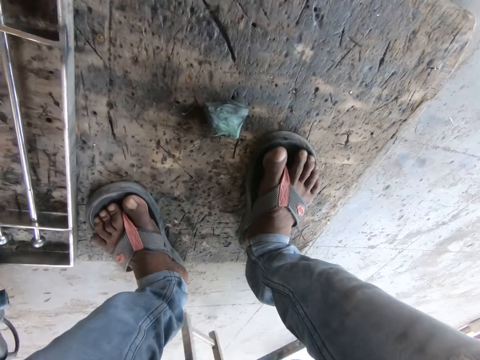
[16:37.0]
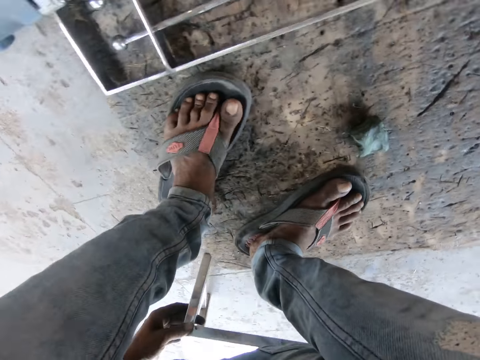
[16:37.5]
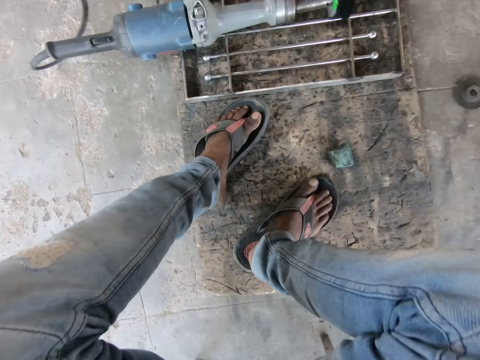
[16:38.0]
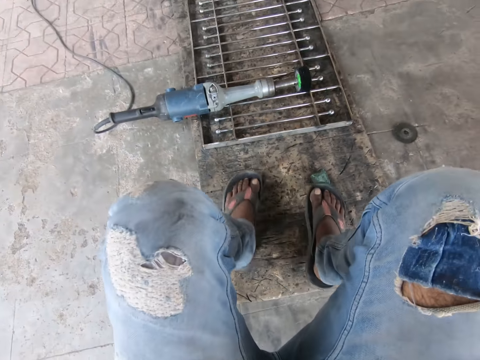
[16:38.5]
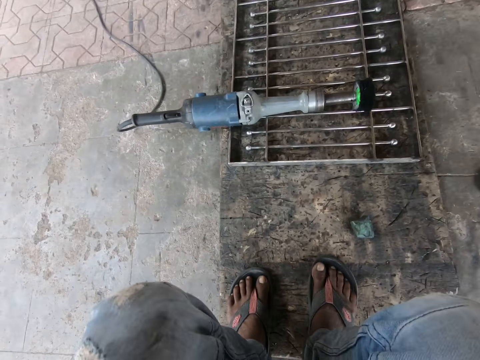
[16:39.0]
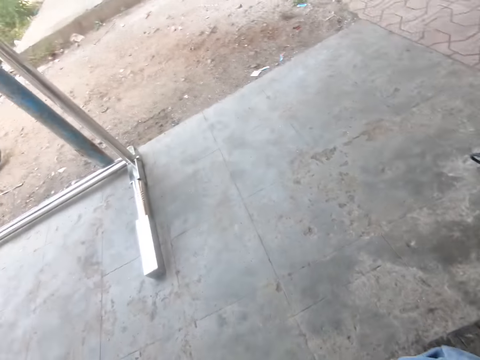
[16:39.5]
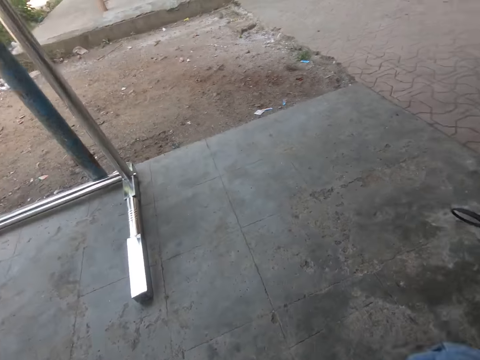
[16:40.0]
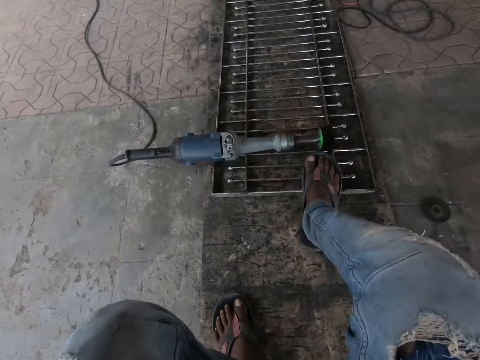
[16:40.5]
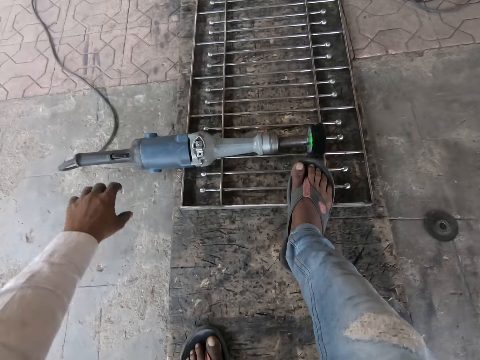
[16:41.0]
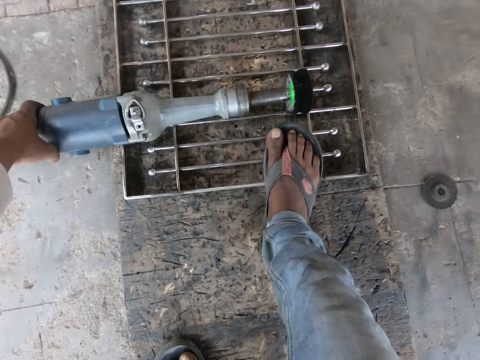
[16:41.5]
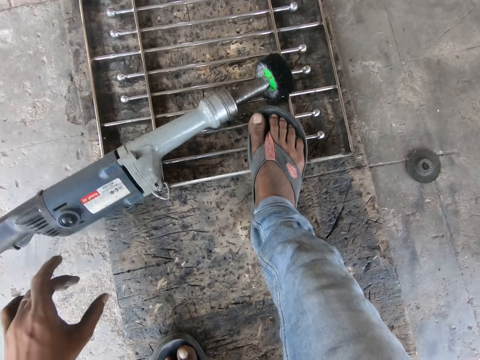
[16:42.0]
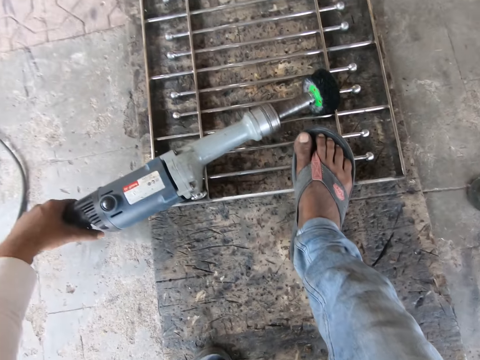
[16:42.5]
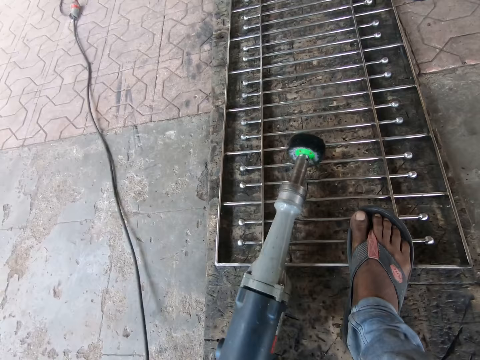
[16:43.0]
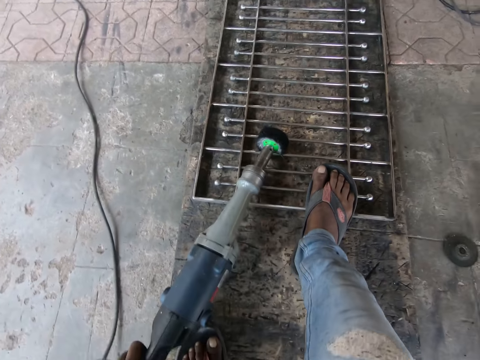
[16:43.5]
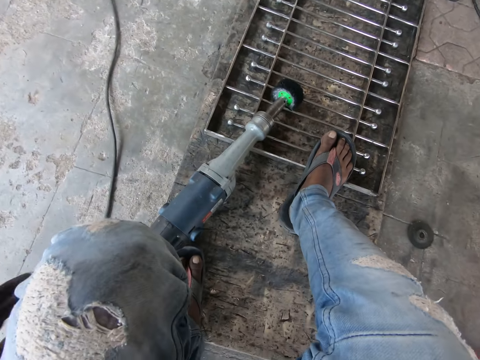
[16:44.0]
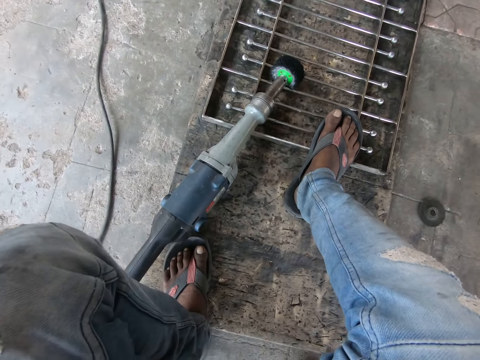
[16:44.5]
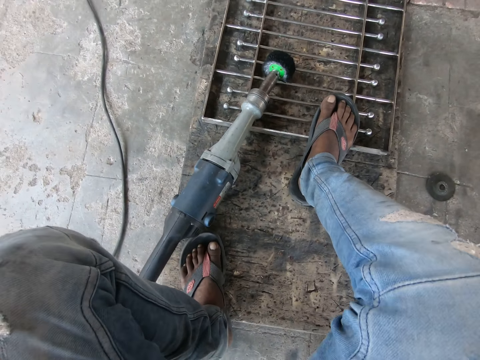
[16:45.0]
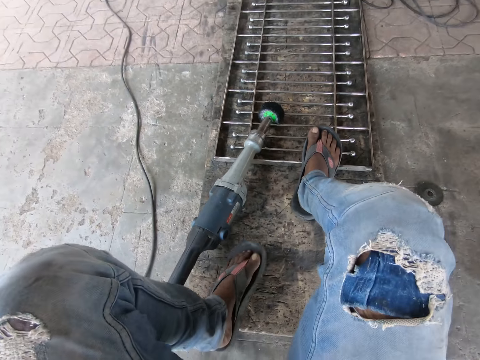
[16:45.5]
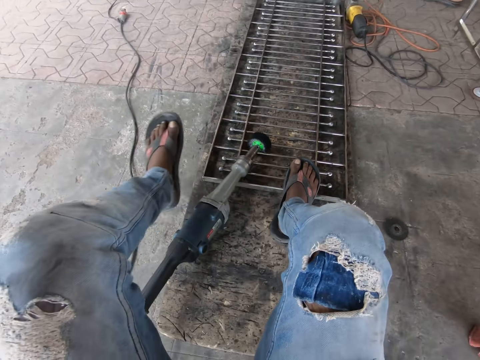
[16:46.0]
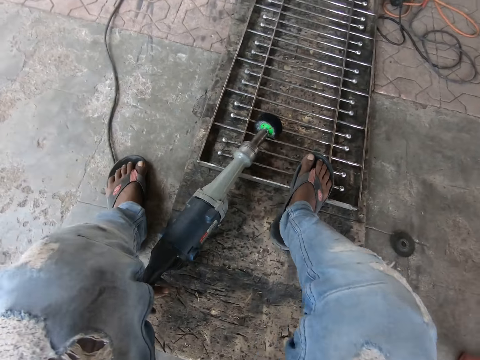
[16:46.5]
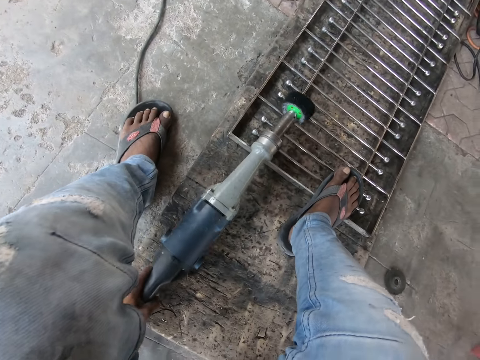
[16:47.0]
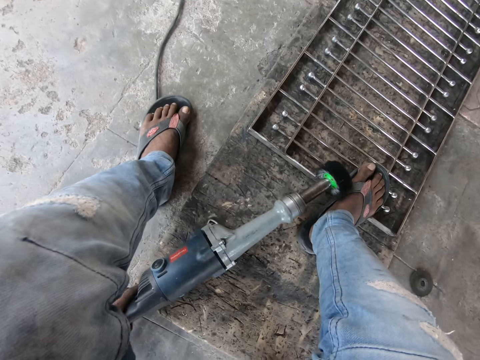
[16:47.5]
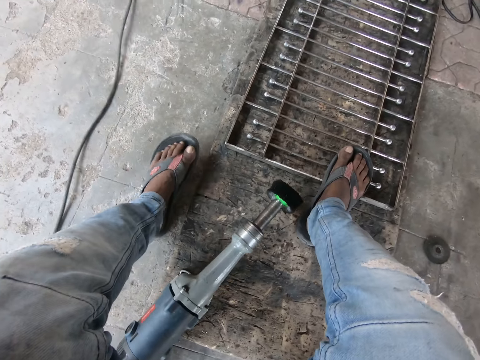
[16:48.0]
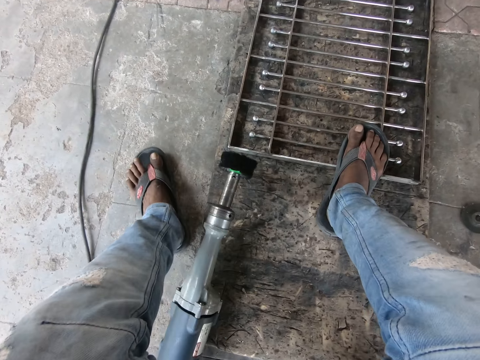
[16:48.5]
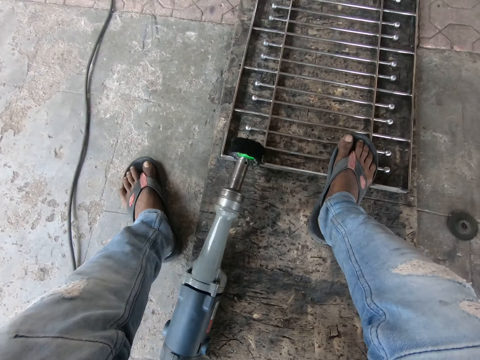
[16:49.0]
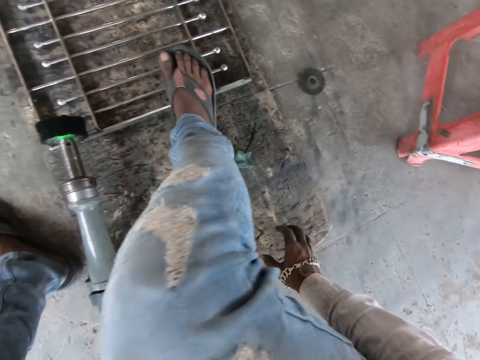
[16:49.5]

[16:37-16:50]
The camera wearer moves a metal stool with both hands. He looks on the other side. He moves the high speed die grinder or polisher on the metal with his left hand. He holds the polisher. He moves his leg. He holds the high speed die grinder with his left hand.

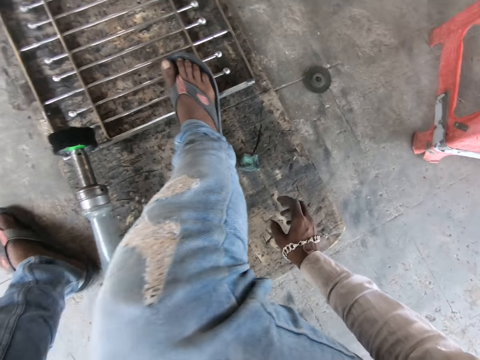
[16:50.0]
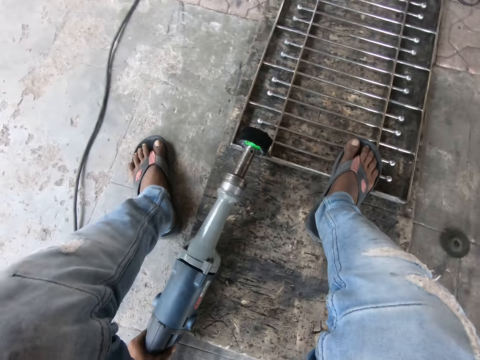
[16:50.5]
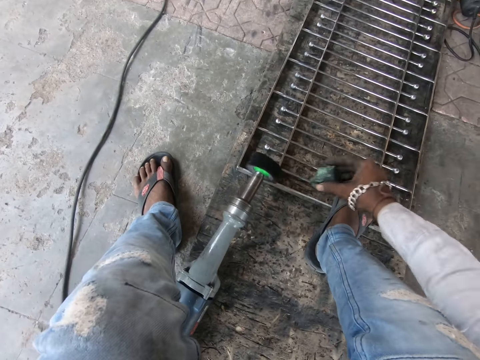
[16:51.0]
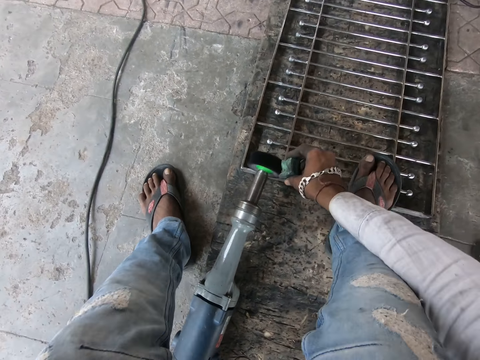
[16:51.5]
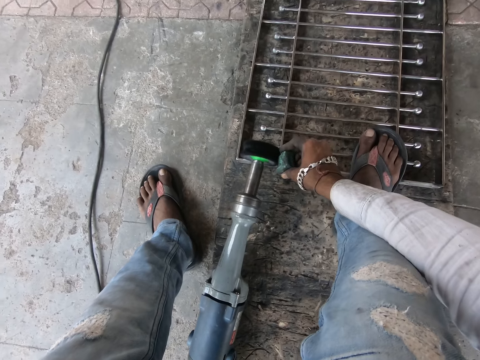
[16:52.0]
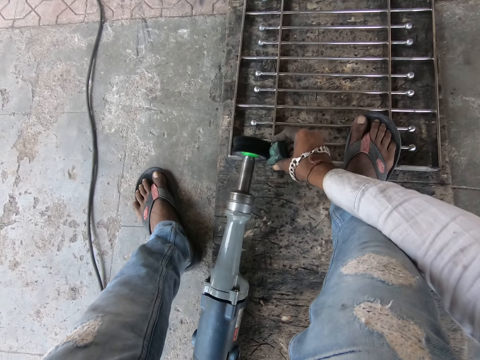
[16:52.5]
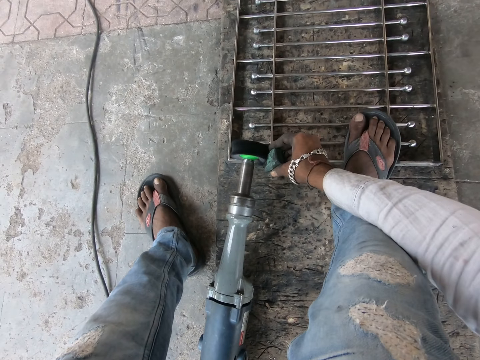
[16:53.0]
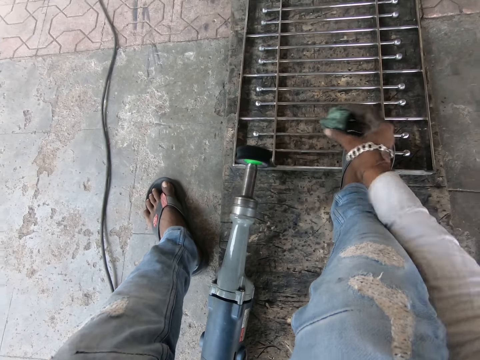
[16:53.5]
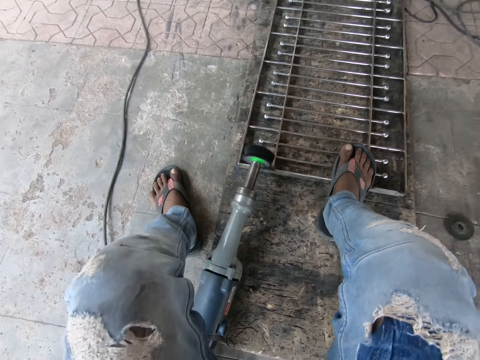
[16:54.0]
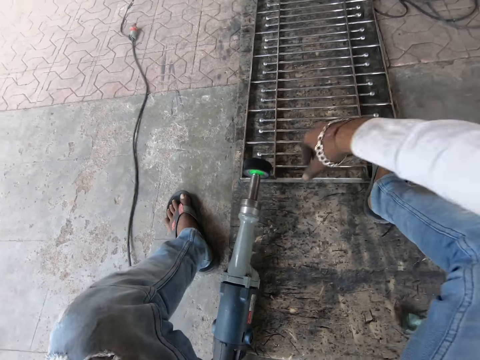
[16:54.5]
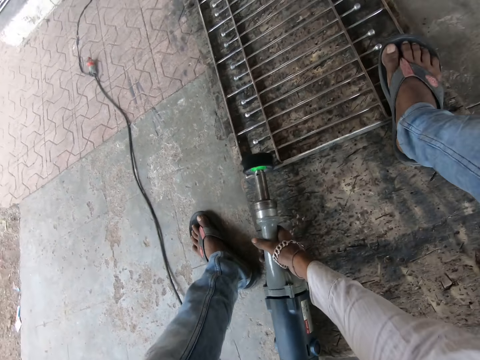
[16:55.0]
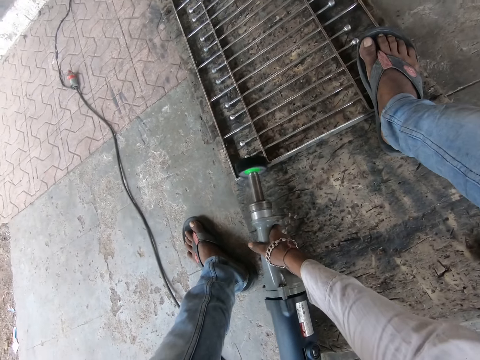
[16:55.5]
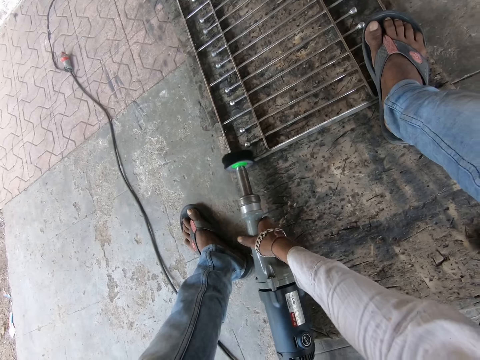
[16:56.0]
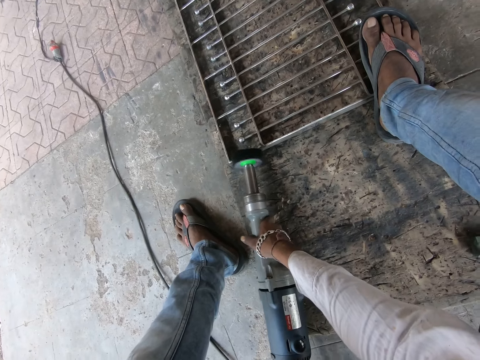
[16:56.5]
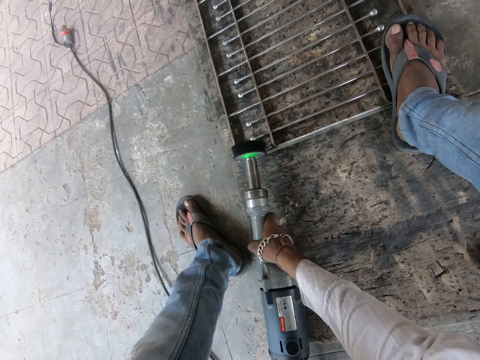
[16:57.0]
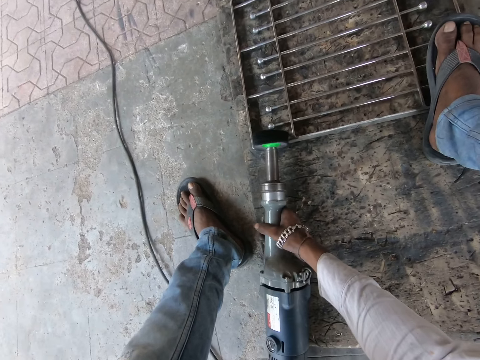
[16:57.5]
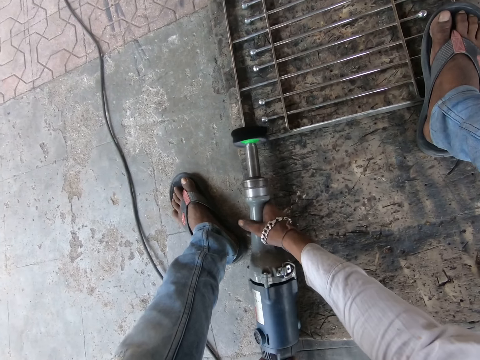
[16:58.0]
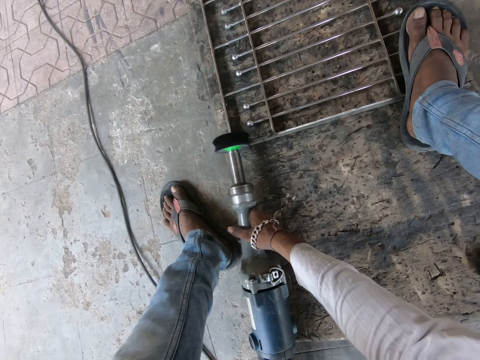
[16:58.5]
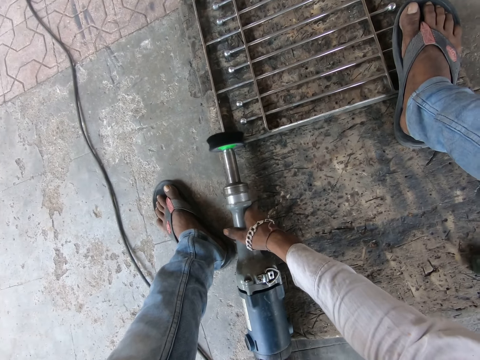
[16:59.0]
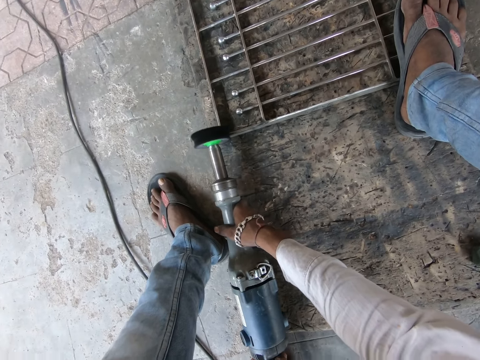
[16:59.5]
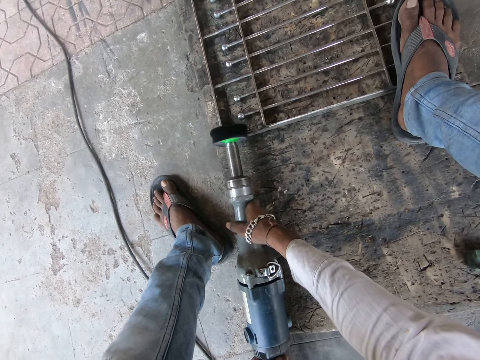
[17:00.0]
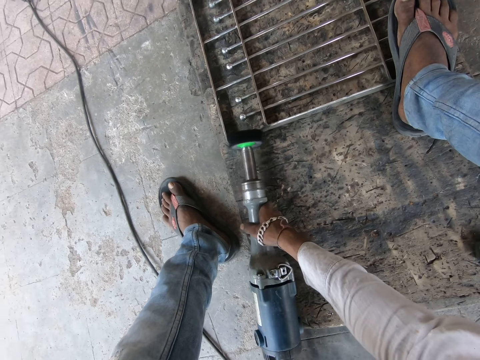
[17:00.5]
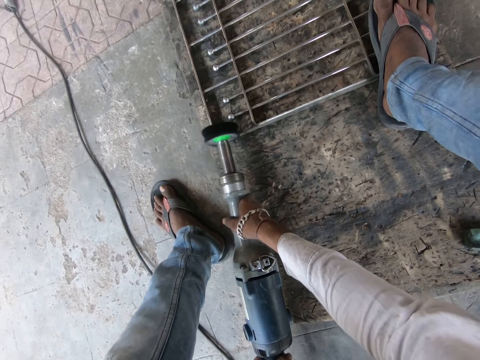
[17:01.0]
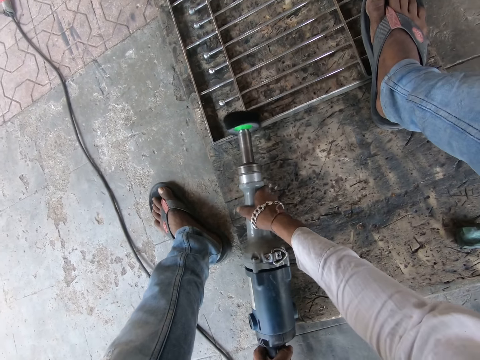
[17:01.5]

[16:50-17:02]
The camera wearer holds the sharpener or stone with his right hand. He sharpens the high speed grinder with the sharpener in his right hand. He polishes the stone. He drops the sharpener on the floor with his right hand. He holds the high speed die grinder with both hands. He grinds the metal rail with the high speed die grinder in both hands.

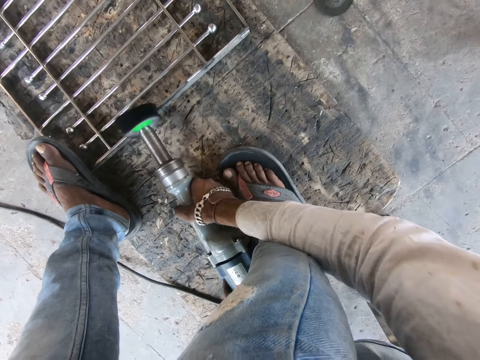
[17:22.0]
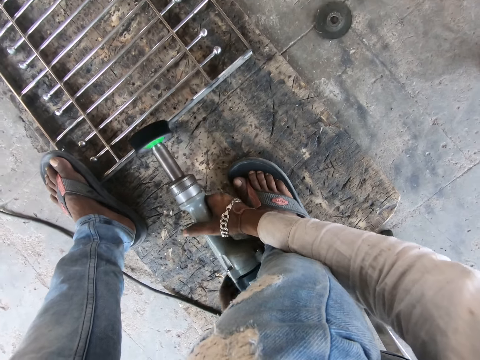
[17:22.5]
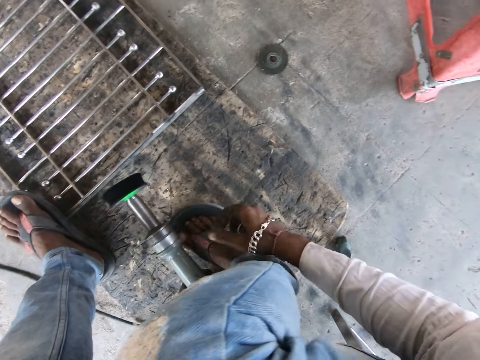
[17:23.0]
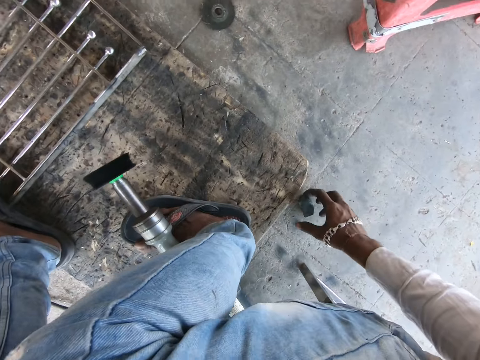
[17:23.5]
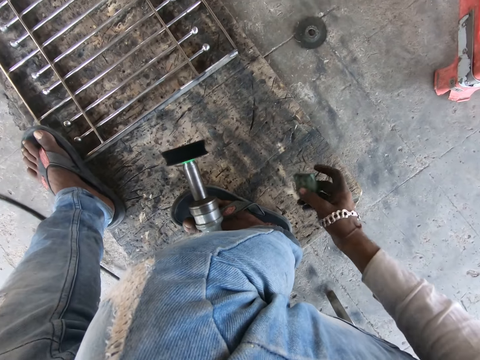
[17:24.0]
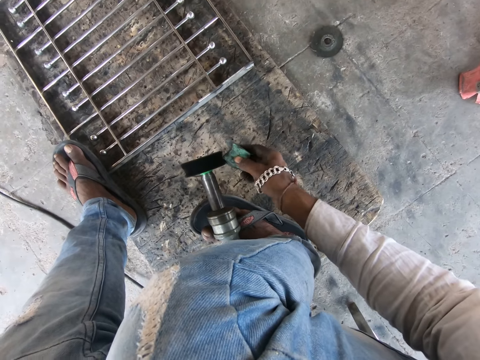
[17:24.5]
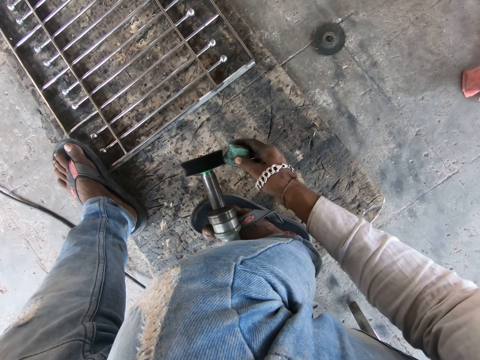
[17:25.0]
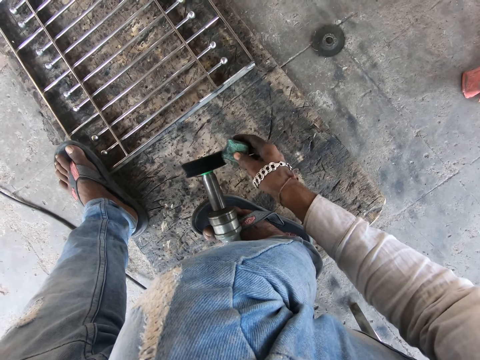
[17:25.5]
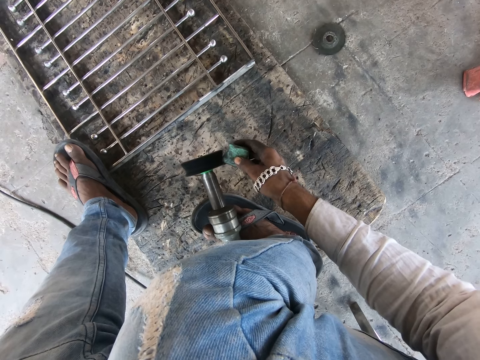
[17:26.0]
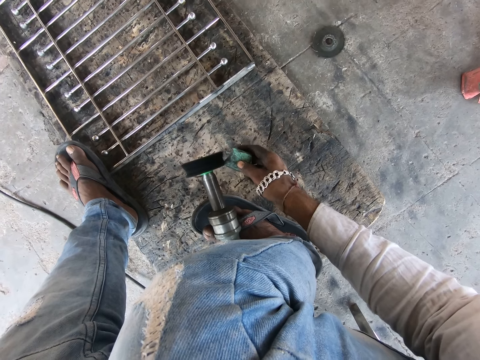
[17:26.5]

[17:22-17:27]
The camera wearer holds the high speed die grinder with his left hand. He picks up the sharpener or stone from the floor with his right hand. He holds the stone. He sharpens the high speed grinder with the sharpener in his right hand. He polishes the stone.
